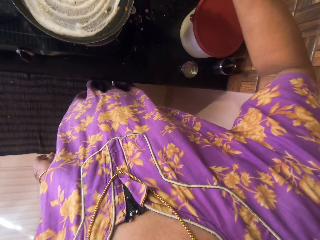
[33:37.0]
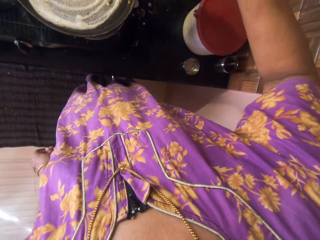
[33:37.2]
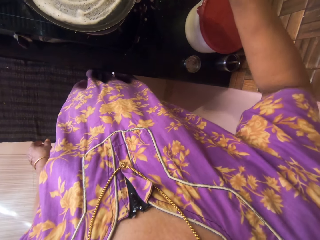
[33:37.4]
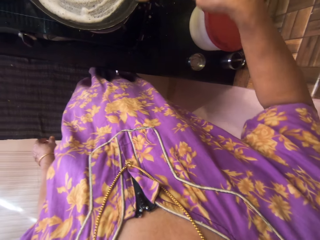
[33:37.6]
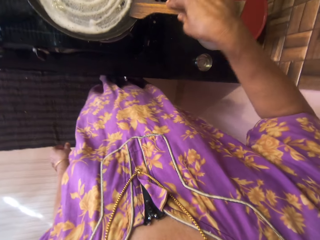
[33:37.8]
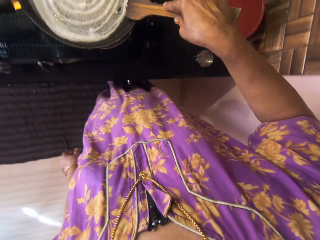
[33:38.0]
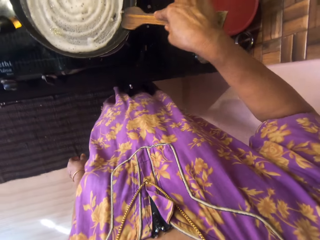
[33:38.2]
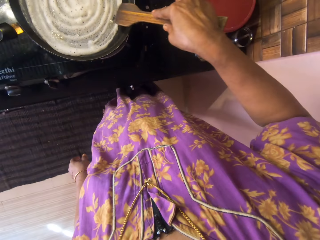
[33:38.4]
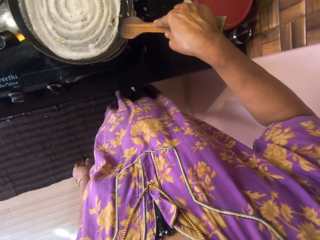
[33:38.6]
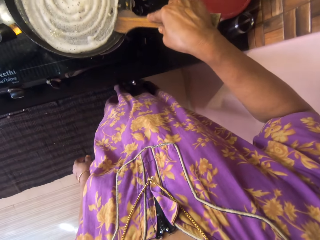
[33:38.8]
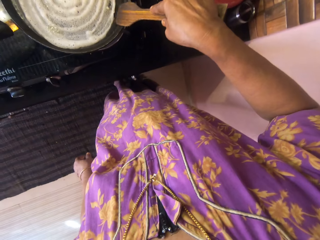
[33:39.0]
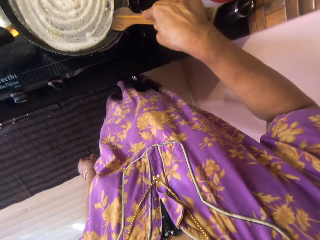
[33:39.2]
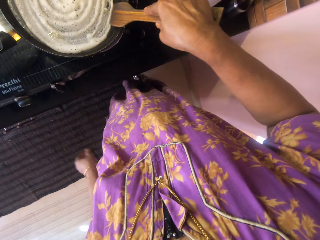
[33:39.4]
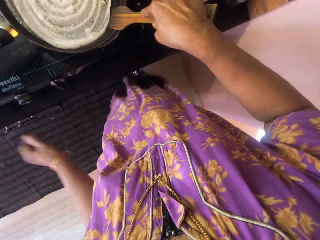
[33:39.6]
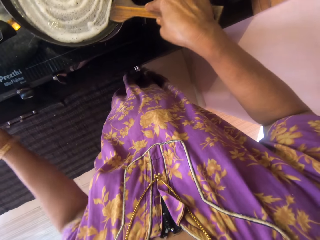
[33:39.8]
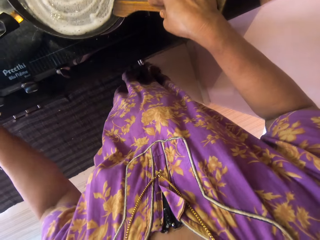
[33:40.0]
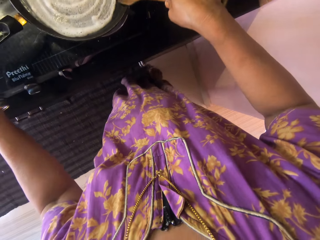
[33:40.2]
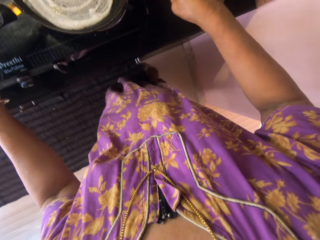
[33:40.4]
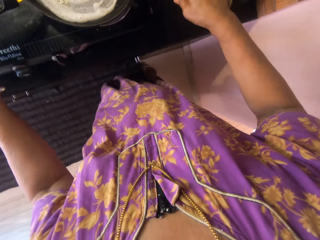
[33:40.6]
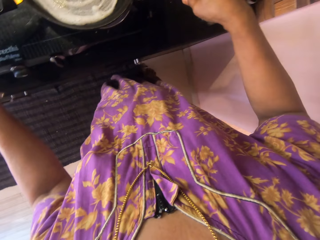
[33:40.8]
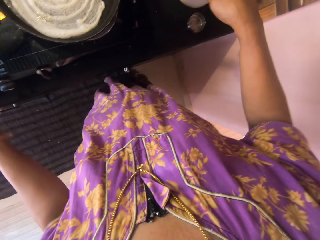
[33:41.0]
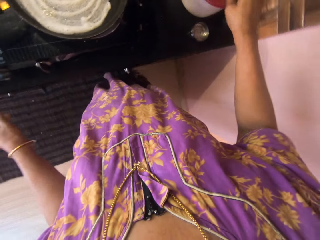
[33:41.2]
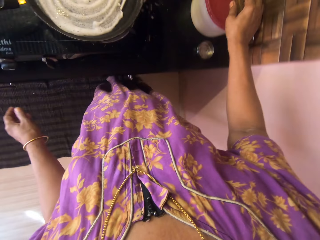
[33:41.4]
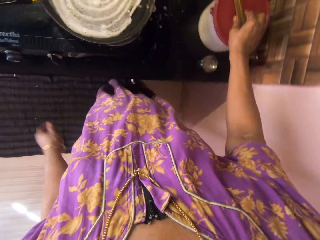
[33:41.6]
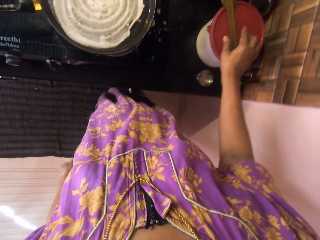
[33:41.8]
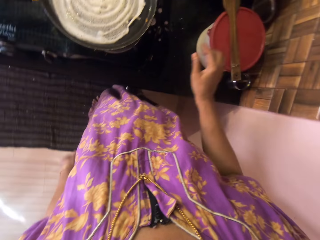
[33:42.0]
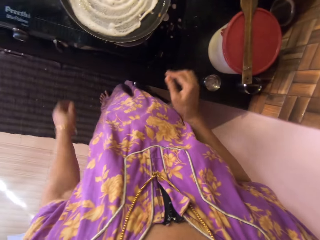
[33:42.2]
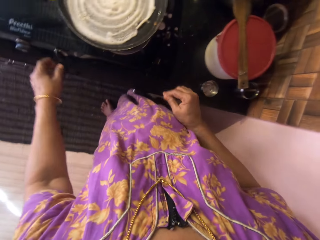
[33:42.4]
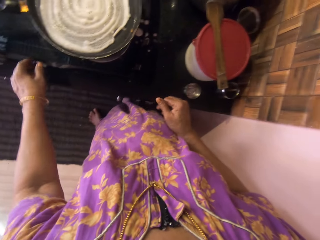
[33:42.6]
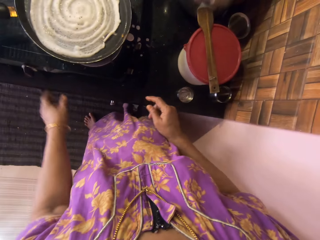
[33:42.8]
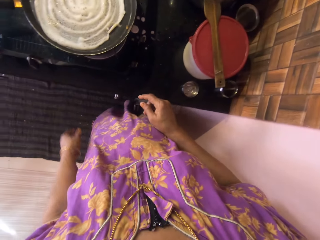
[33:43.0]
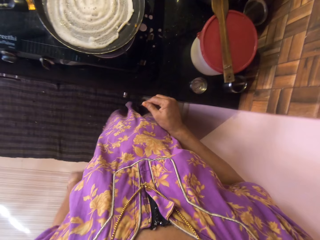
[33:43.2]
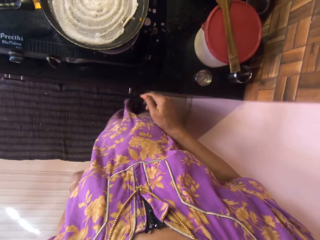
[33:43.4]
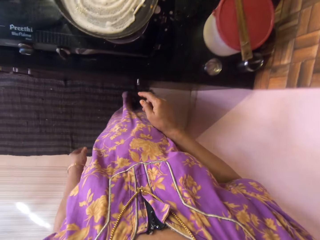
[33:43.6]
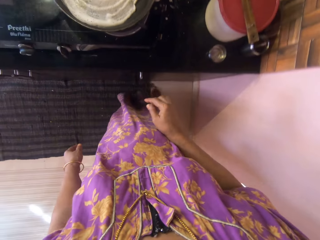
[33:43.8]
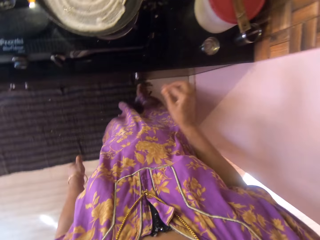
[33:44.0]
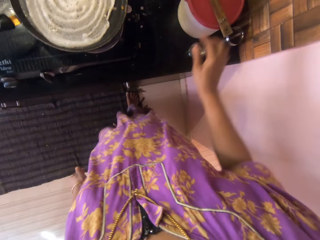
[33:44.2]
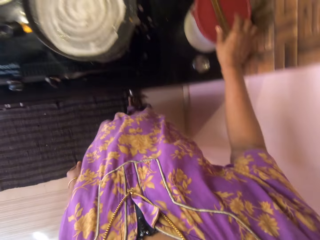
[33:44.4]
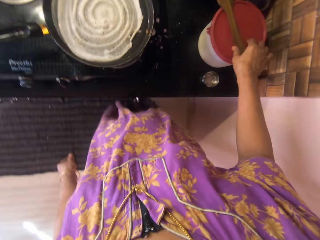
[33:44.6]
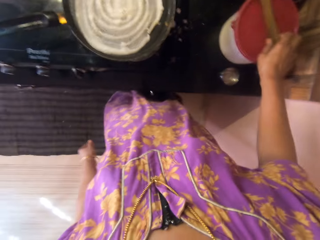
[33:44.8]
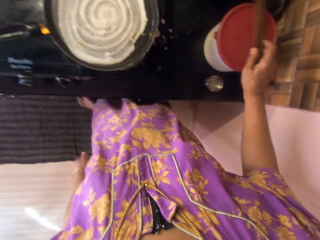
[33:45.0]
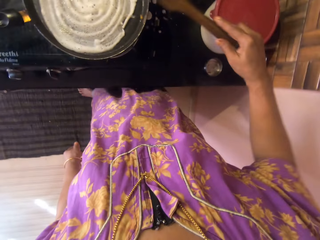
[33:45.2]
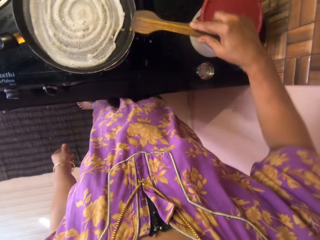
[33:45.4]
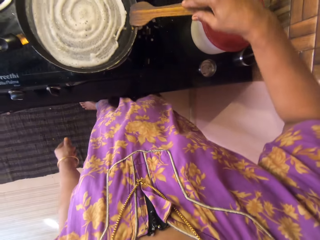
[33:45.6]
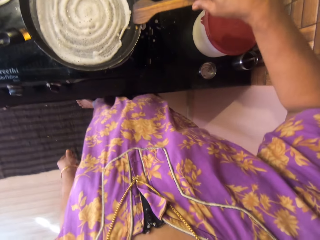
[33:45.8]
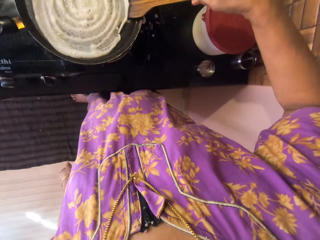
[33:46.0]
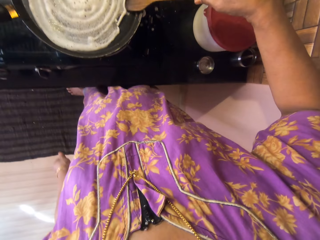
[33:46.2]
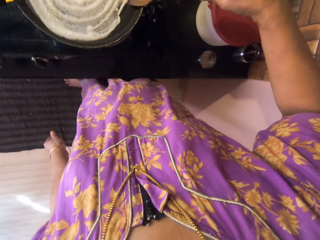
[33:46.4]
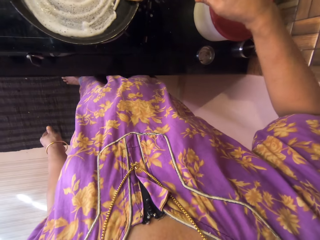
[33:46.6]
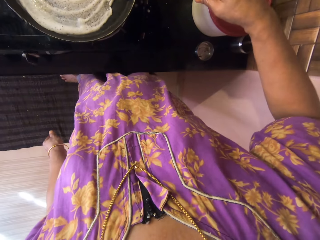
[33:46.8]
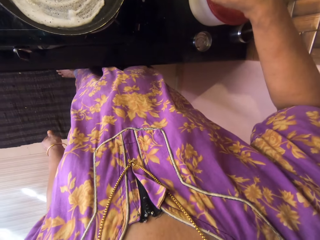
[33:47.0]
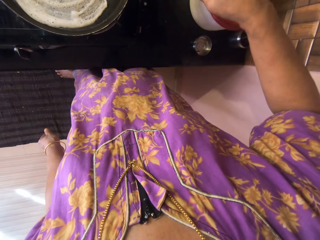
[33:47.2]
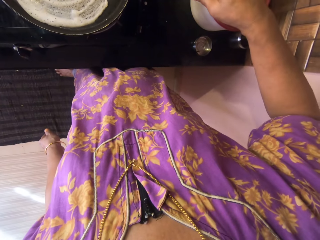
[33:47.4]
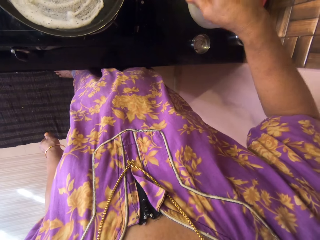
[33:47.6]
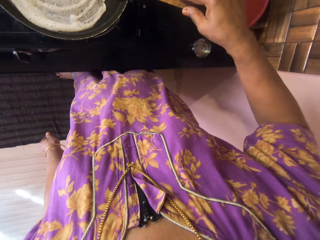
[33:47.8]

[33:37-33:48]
The camera wearer converses. She lifts the hand. She touches something. She interacts with a man. She drops the wooden spatula on the bowl of batter. She moves the hand. She converses. She moves the leg. She converses. She moves the leg. She picks up the wooden spatula from the bowl of batter with her right hand. She adjusts the edges of the pancake with the wooden spatula.

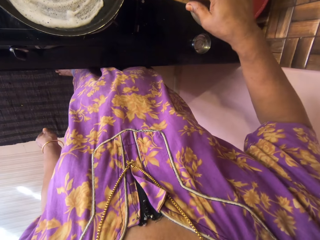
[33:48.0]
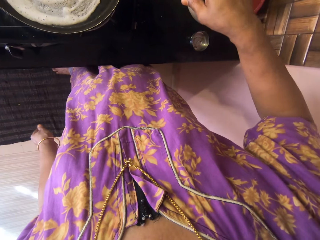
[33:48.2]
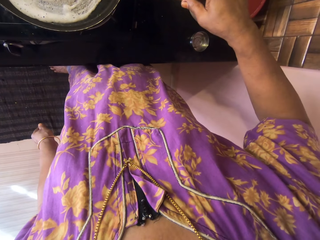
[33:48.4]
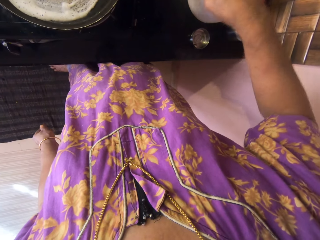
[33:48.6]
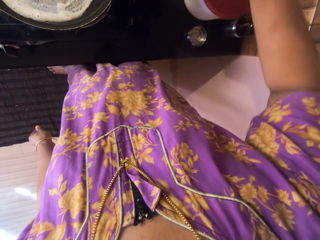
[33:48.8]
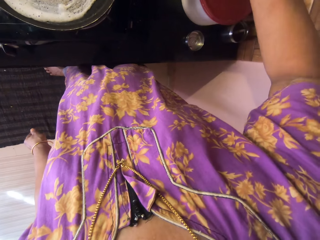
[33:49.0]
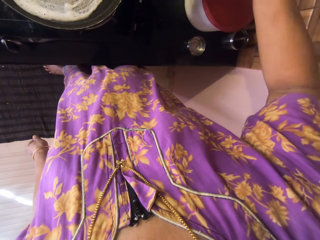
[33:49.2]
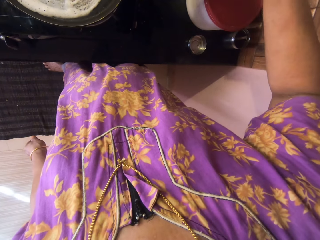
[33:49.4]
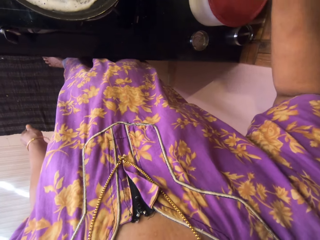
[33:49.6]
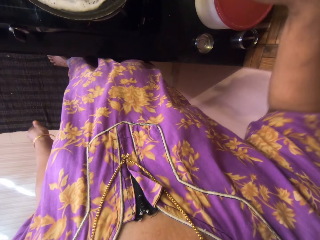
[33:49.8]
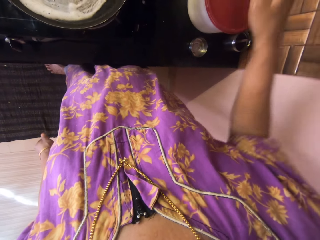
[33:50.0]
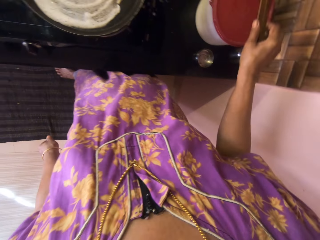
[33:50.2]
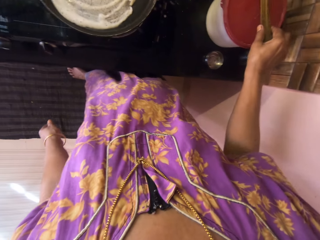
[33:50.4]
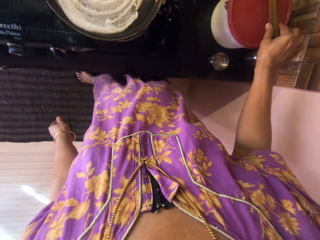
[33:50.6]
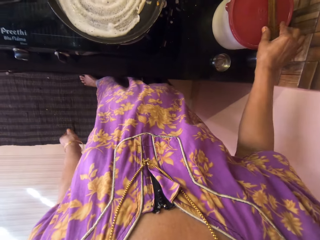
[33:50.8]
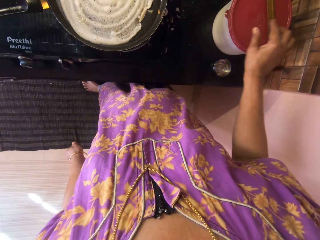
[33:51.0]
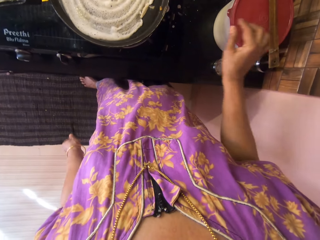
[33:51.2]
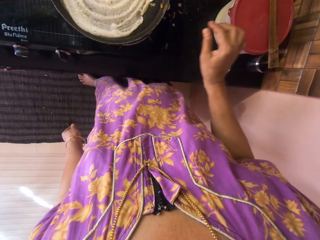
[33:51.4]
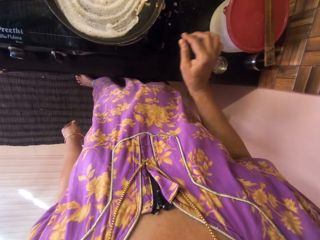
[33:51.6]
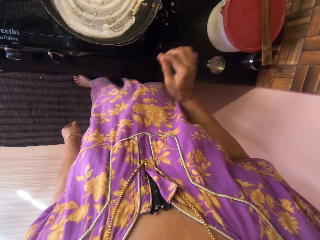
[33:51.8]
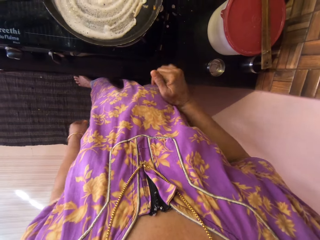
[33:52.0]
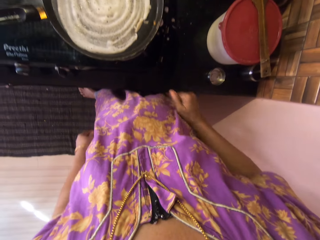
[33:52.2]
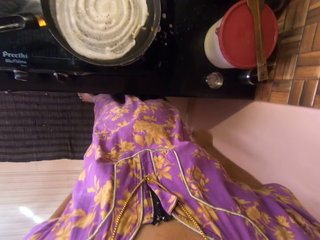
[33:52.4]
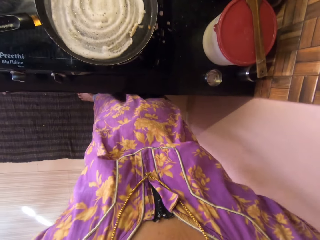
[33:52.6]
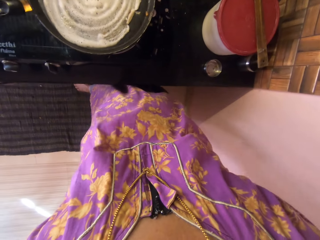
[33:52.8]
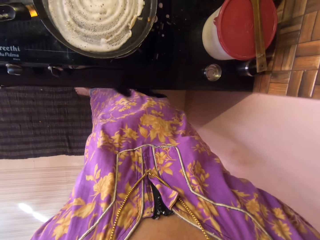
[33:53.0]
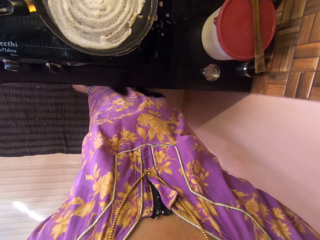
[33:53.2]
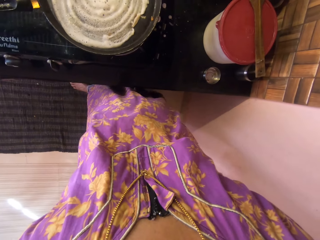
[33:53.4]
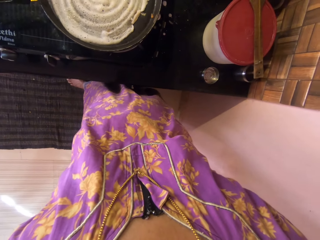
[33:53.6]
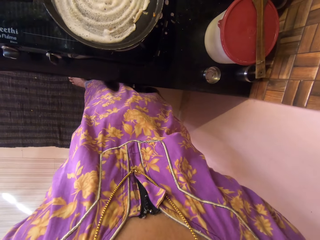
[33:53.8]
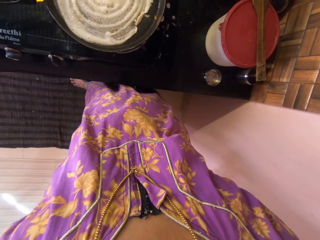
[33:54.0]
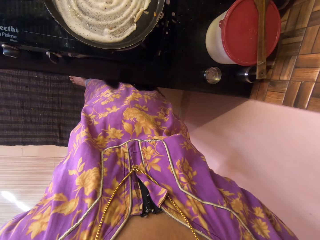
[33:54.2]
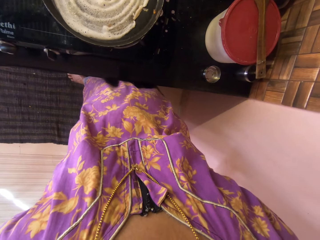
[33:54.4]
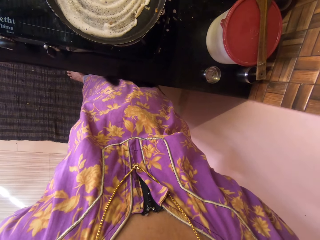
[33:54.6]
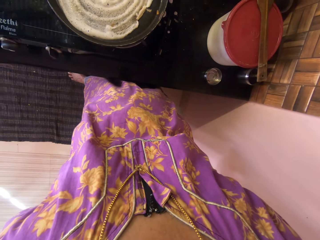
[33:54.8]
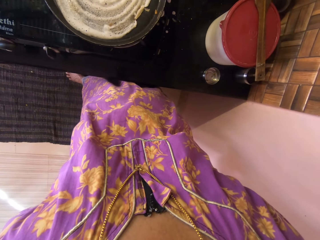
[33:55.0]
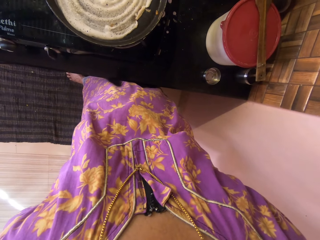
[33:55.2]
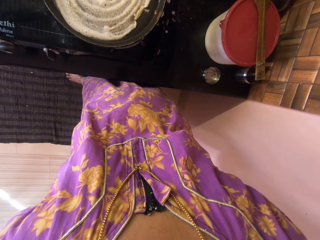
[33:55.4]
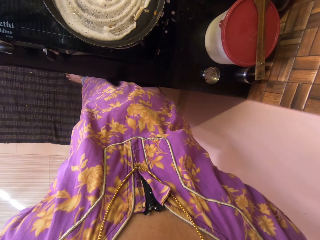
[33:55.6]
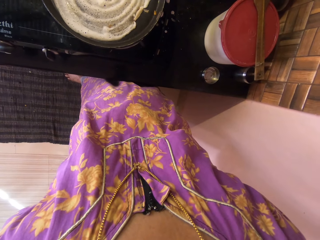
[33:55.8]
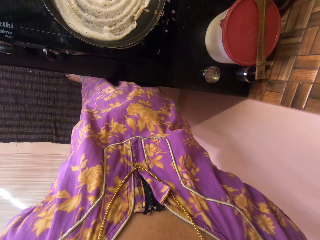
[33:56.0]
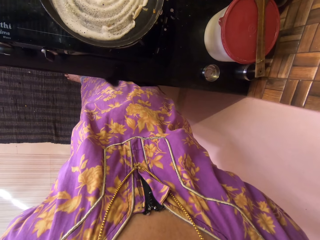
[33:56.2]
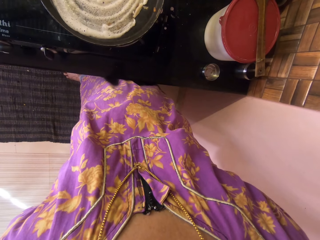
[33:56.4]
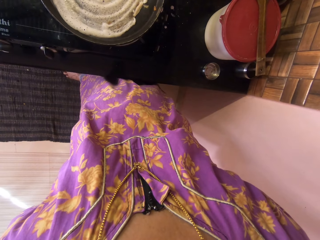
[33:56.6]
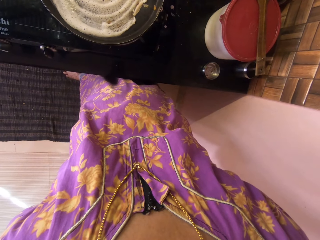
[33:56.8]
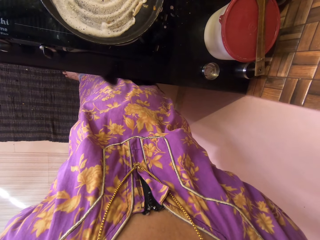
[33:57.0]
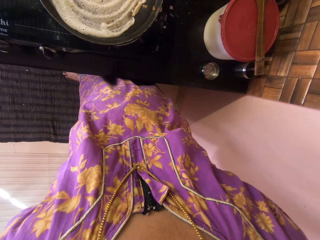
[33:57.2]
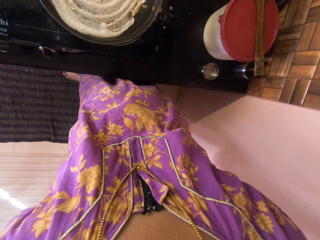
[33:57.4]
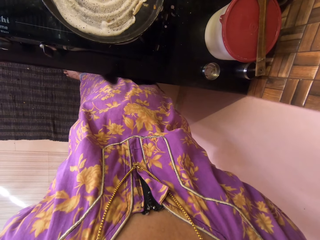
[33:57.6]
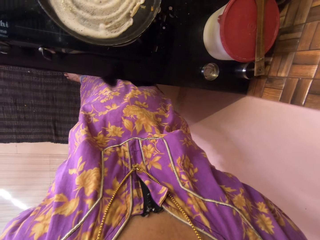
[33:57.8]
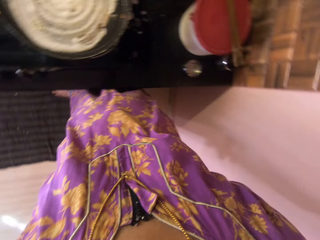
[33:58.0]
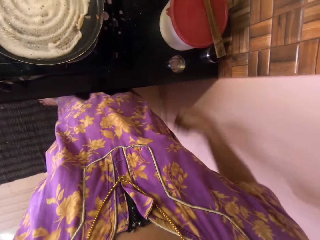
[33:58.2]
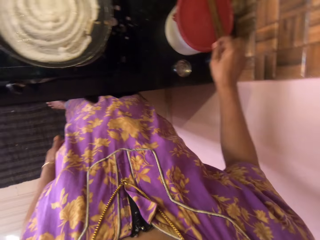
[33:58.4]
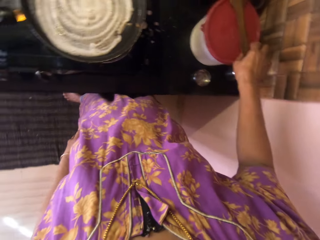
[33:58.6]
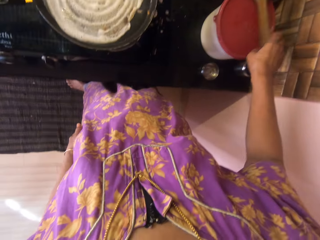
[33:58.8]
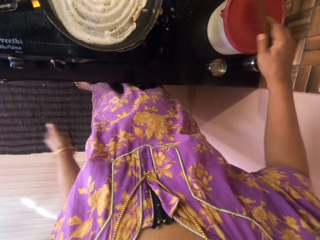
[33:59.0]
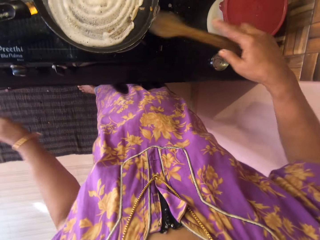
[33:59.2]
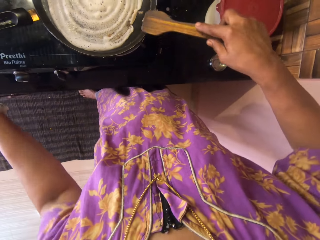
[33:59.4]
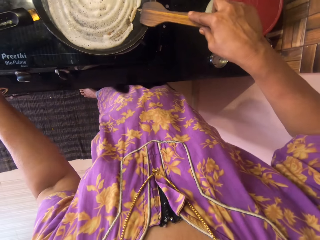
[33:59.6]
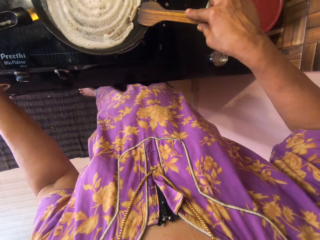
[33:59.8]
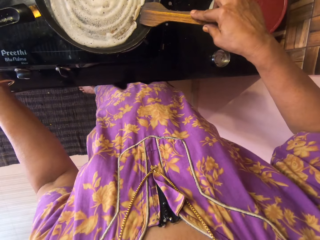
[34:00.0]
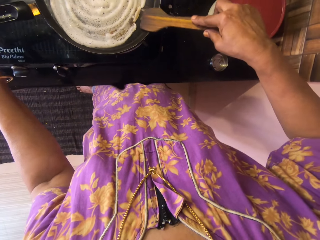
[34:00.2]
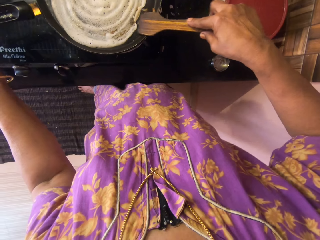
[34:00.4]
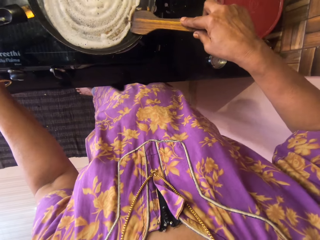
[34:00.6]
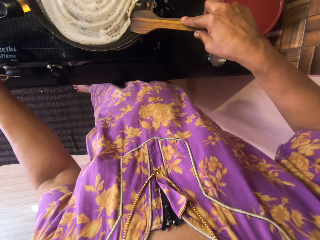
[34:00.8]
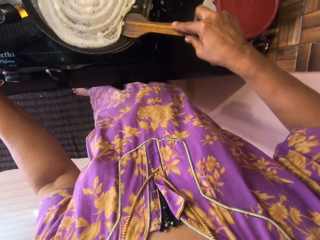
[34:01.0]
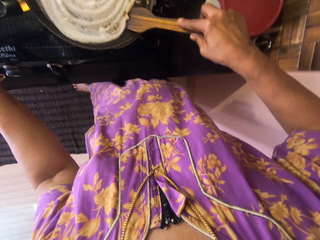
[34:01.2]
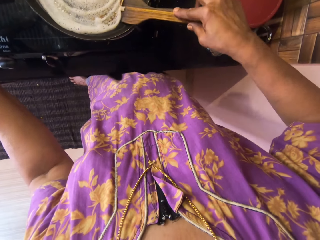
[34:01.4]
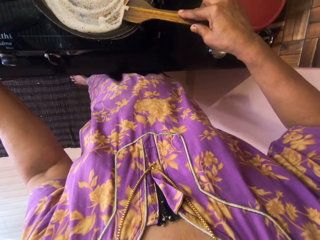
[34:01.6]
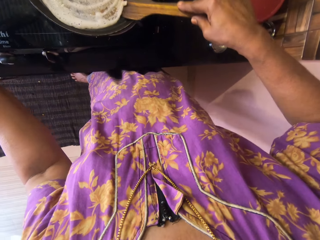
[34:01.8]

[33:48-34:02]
The camera wearer interacts with a man. She drops the wooden spatula on the bowl of batter. She puts her two hands on her waist. She looks around. She interacts with the man. She converses. She picks up the wooden spatula from the bowl of batter with her right hand. She touches the pan handle. She adjusts the edges of the pancake with the wooden spatula.
